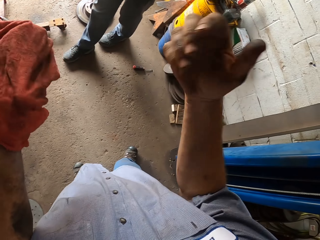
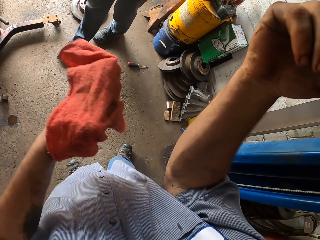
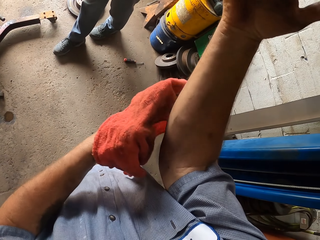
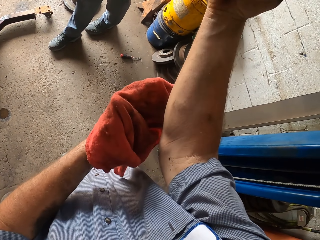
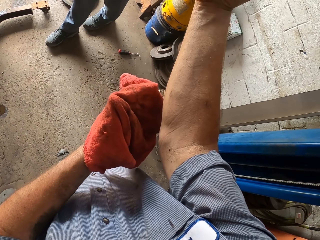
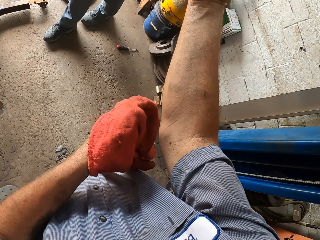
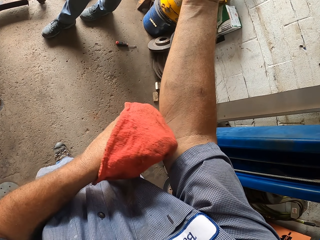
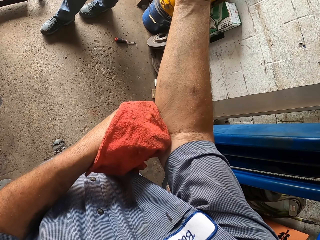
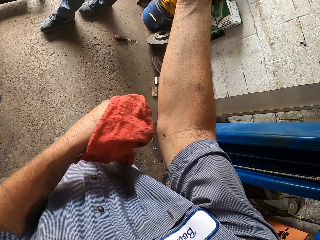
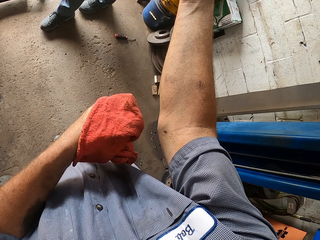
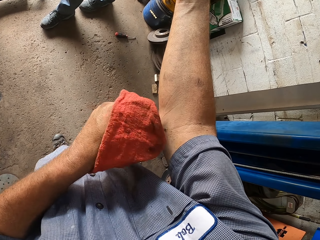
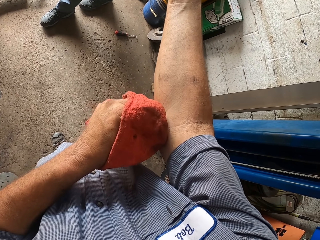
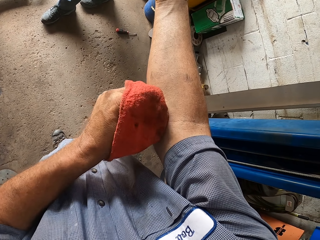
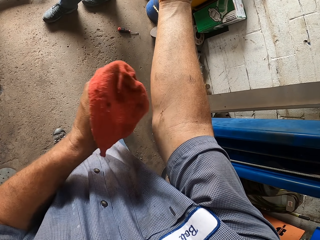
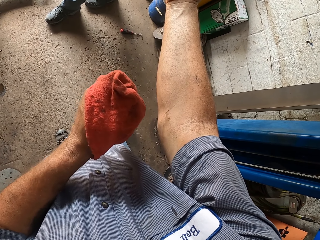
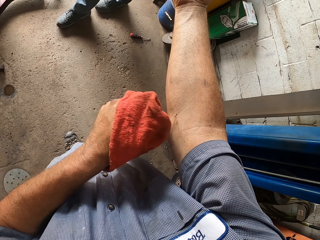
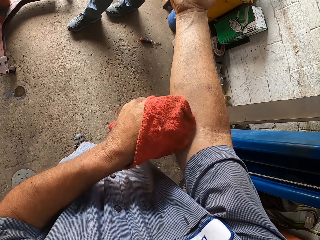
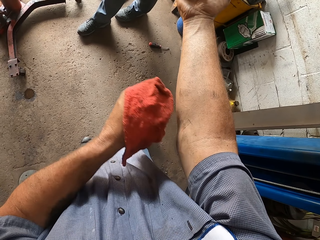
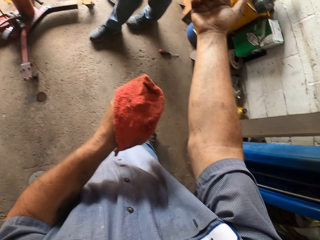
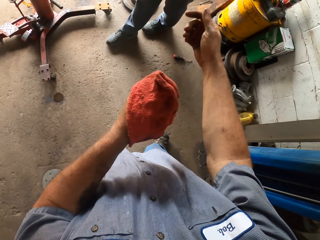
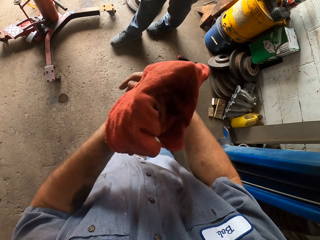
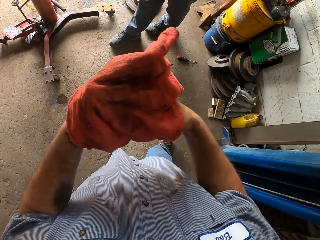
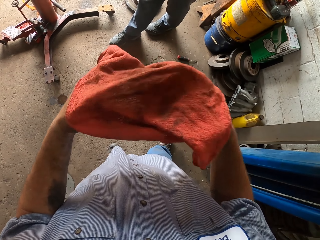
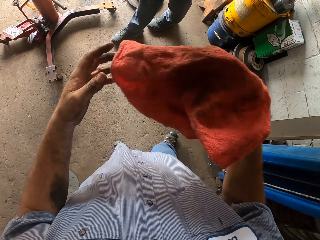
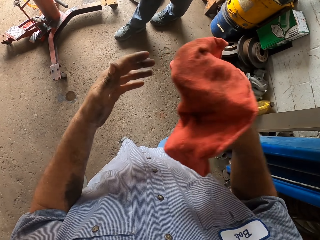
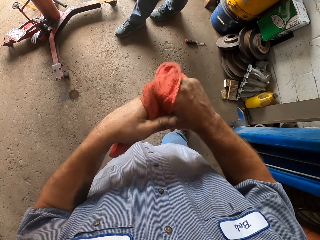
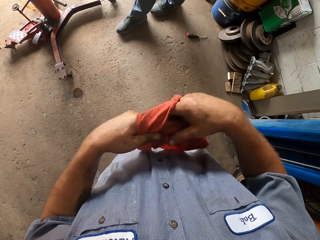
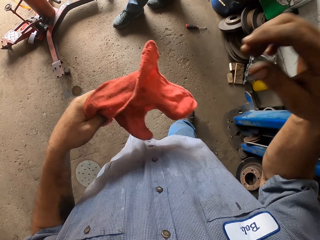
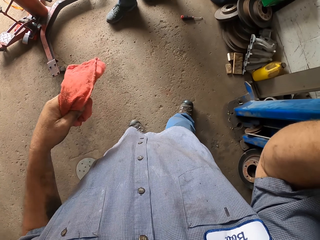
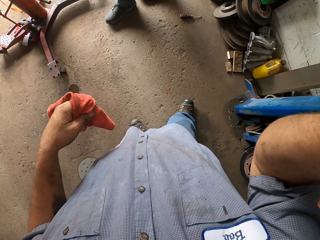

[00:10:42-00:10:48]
The camera wearer wipes his arm. He puts the rag into the right hand.
